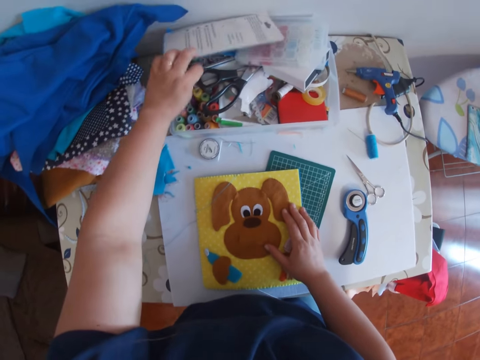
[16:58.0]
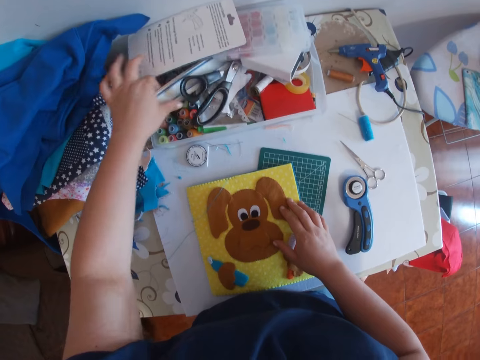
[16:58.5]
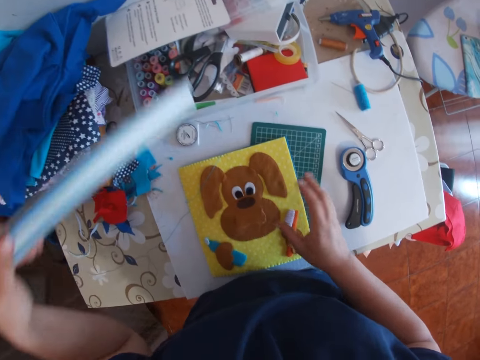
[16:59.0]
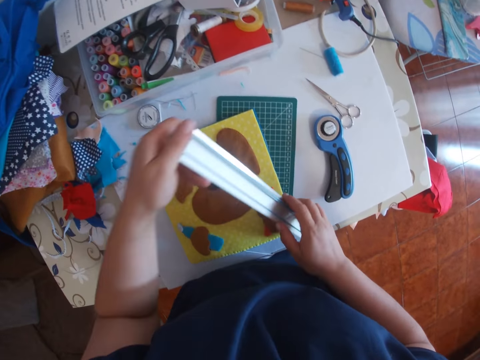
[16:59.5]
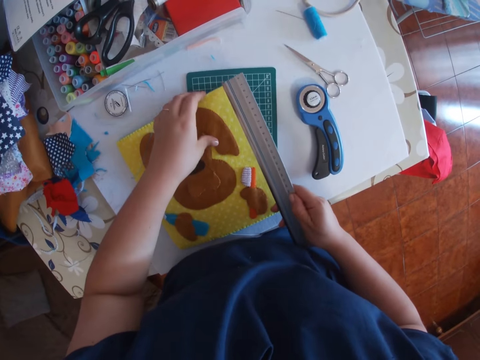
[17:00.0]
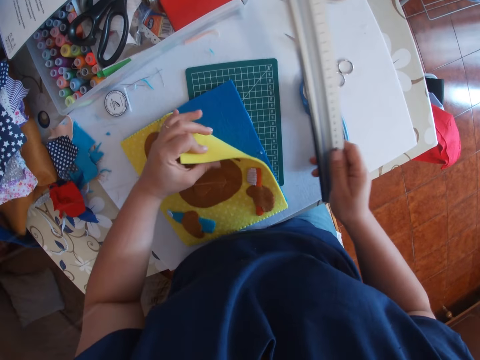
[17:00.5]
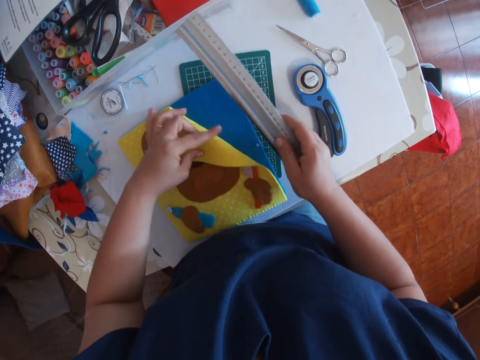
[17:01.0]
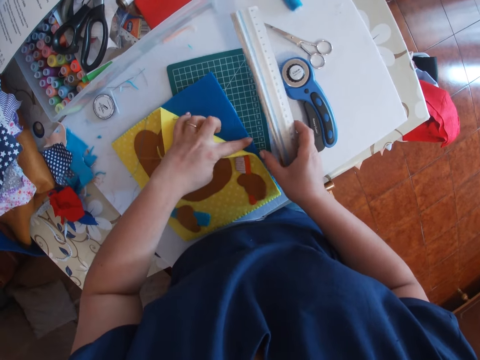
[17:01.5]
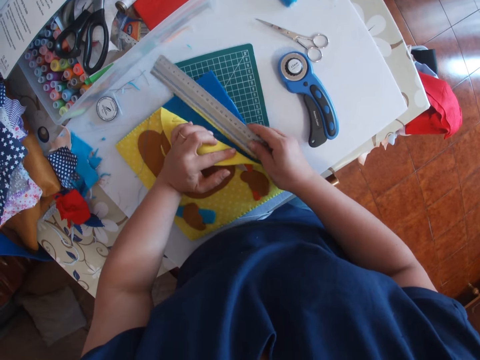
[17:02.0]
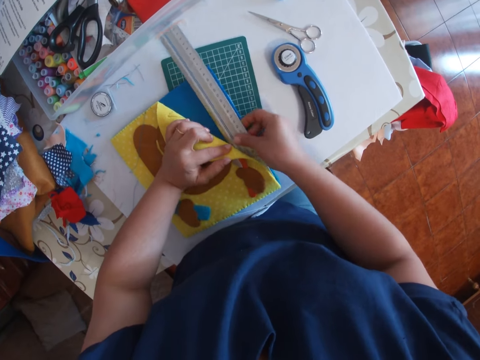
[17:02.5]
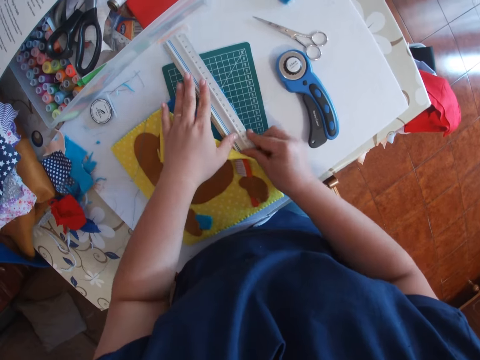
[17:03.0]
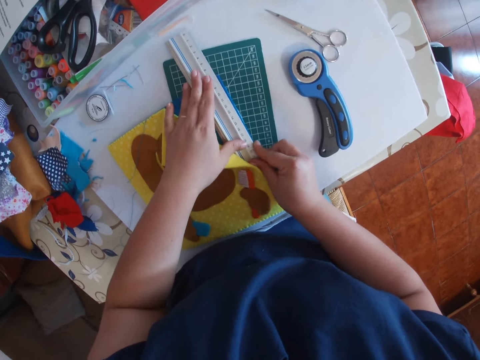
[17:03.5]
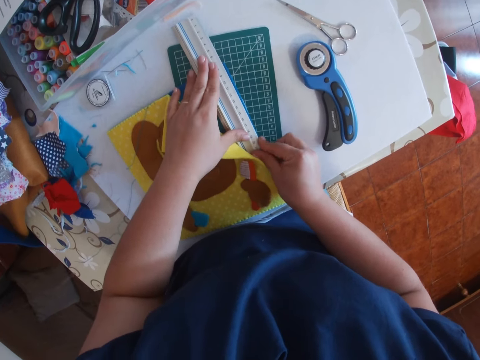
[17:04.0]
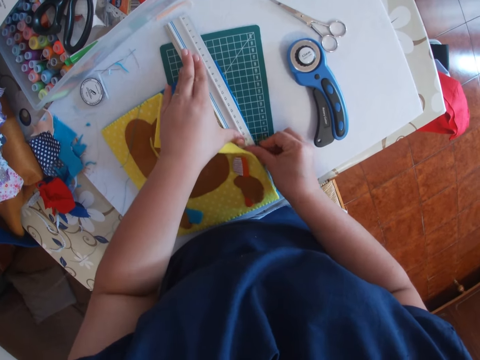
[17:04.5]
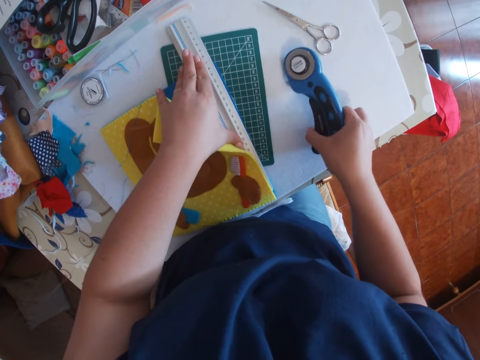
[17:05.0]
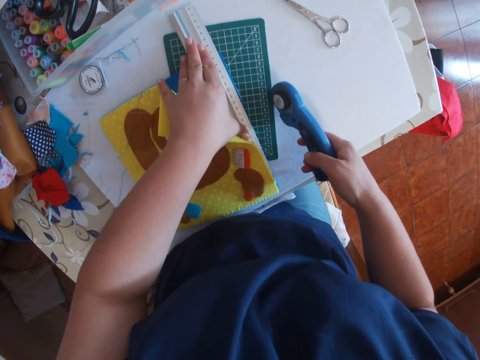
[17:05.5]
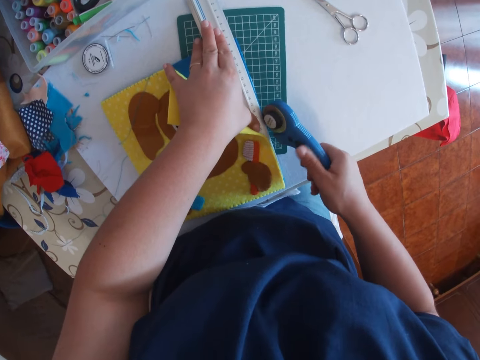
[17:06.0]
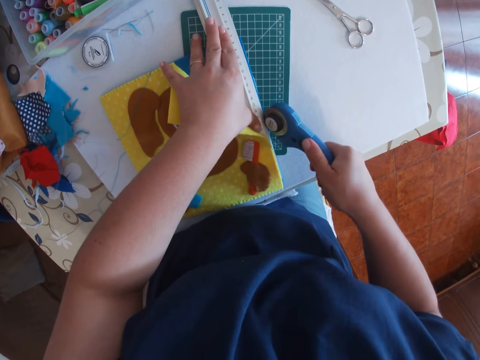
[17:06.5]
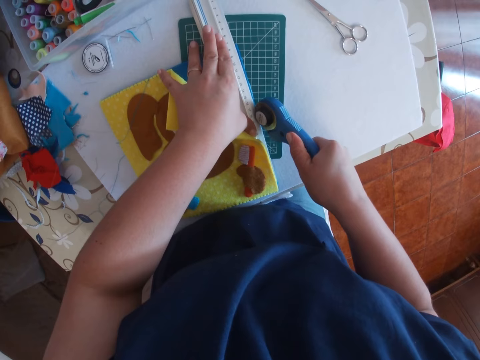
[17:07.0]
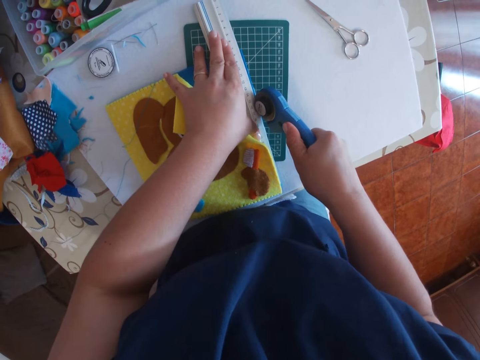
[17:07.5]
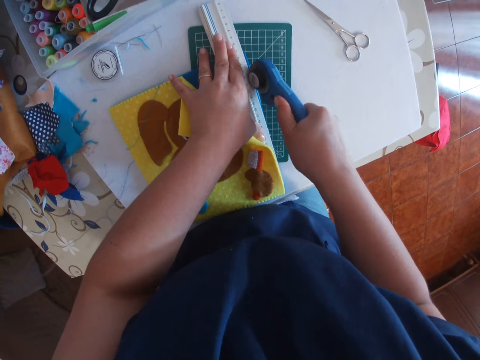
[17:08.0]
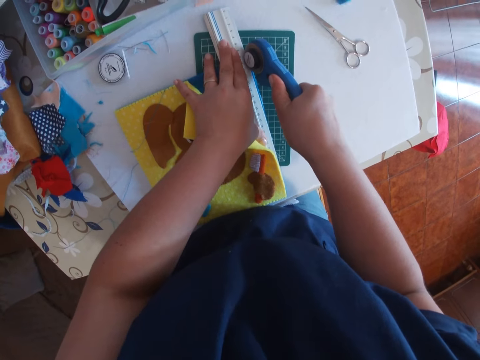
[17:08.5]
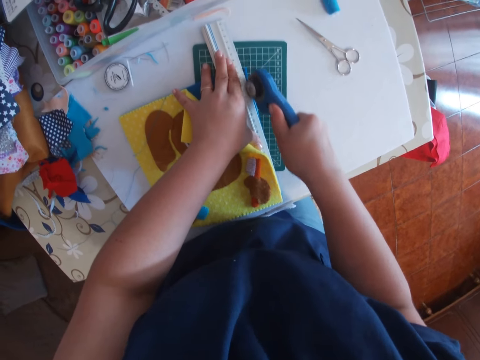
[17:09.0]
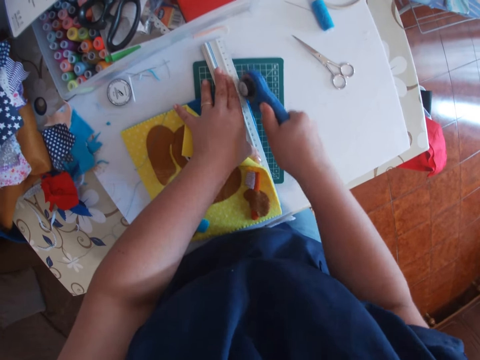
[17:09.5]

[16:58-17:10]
The camera wearer lifts the packet of the cutting tool or rotary cutter in the box on the table. She drops the packet. She picks up a ruler from the box on the table with her left hand. She moves the ruler to her right hand. She flips something. She opens the baby book with her left hand. She places the ruler on the baby book. She picks up the cutting tool from the table with her right hand. She cuts off the excess fabric on the baby book with the rotary cutter.

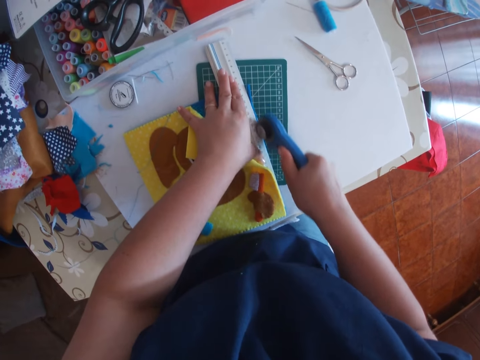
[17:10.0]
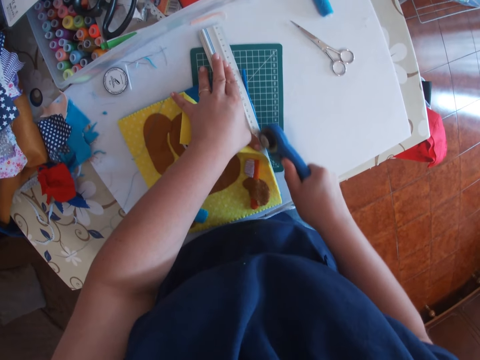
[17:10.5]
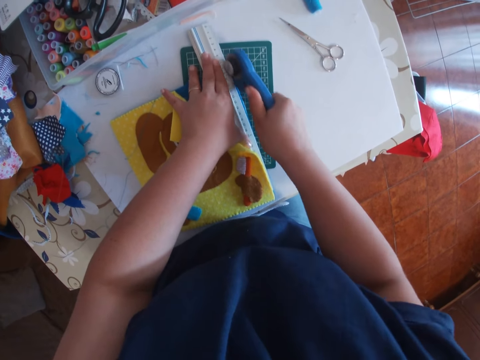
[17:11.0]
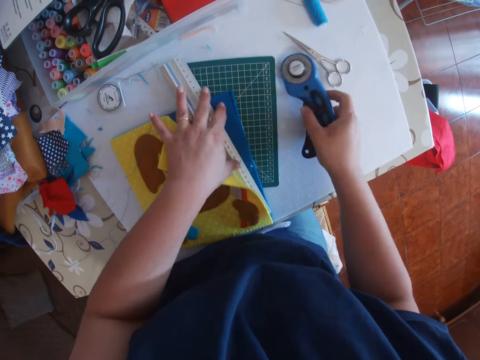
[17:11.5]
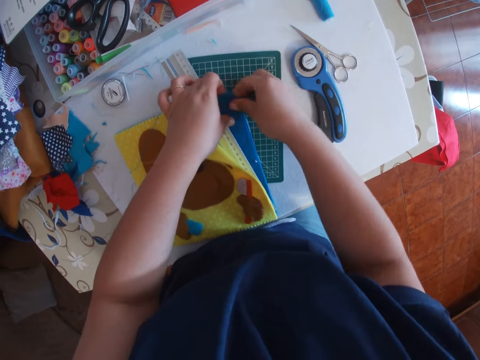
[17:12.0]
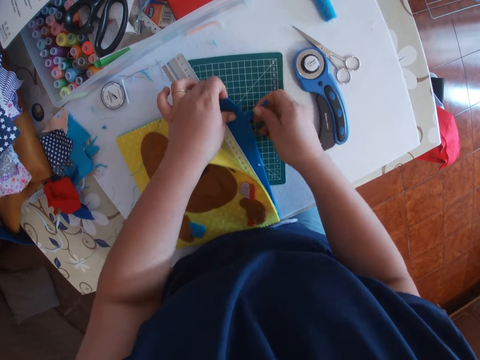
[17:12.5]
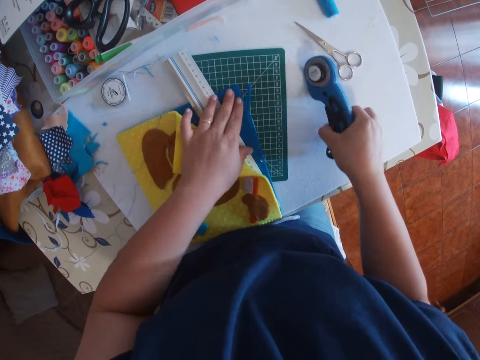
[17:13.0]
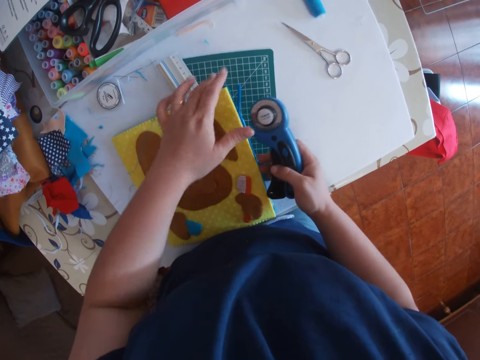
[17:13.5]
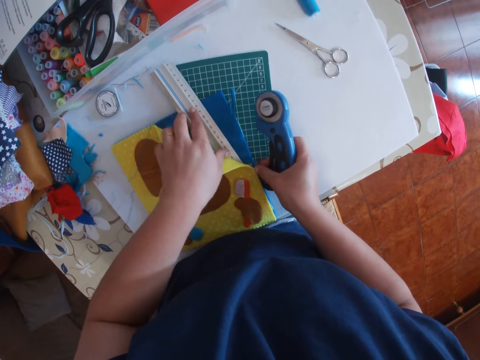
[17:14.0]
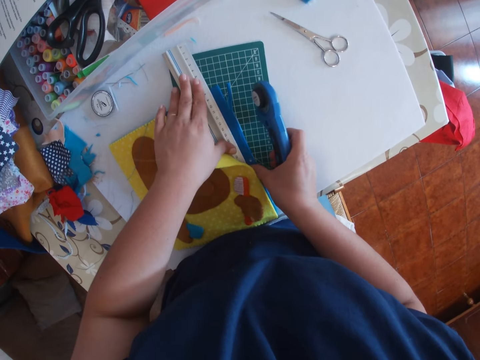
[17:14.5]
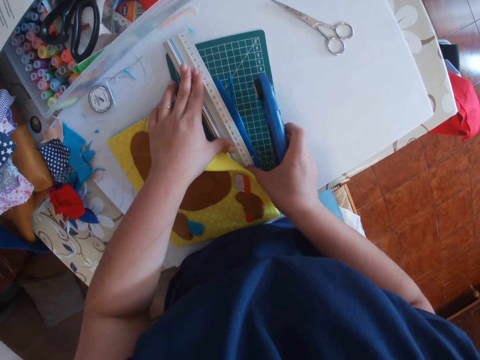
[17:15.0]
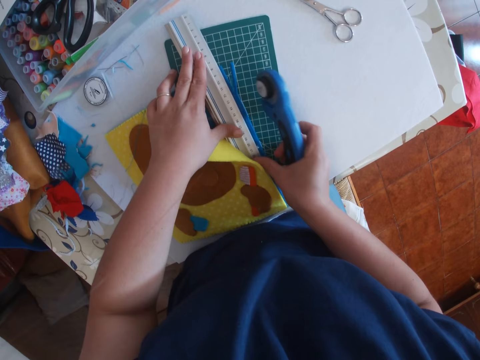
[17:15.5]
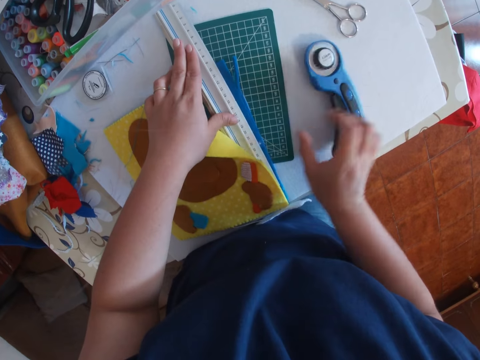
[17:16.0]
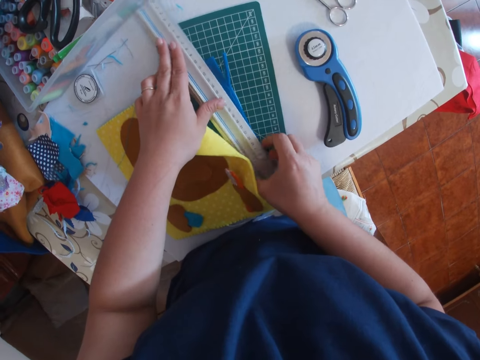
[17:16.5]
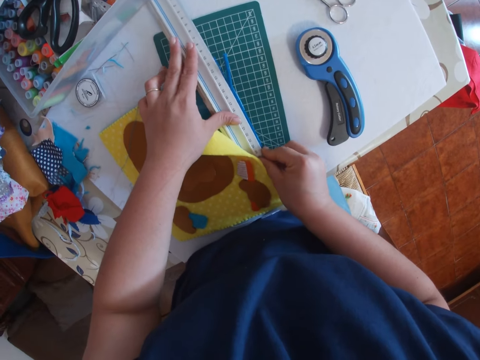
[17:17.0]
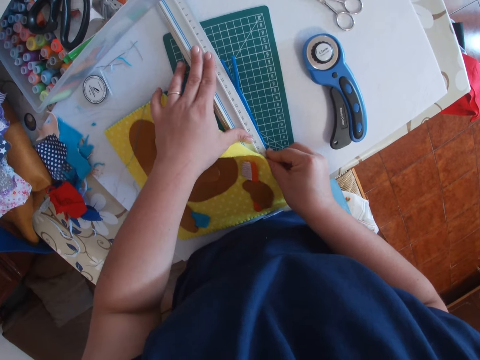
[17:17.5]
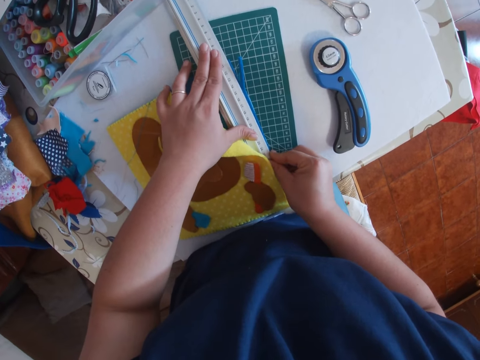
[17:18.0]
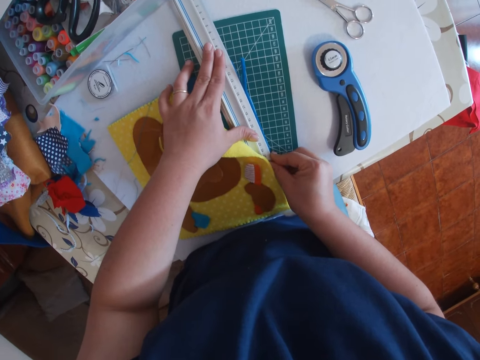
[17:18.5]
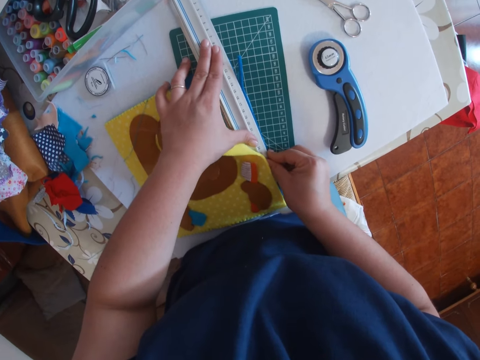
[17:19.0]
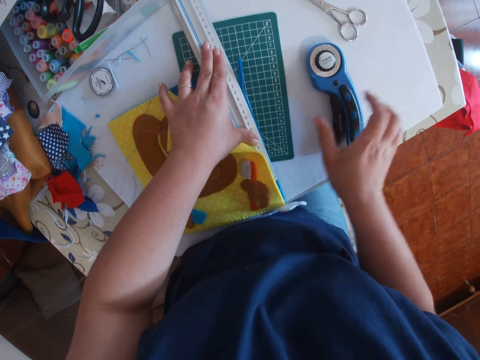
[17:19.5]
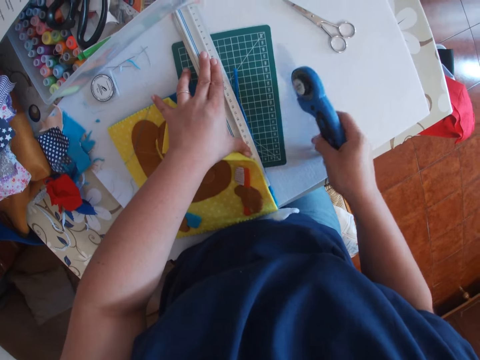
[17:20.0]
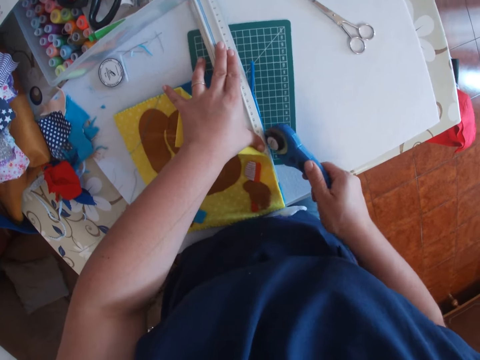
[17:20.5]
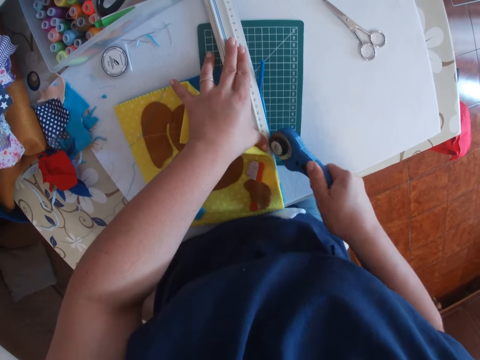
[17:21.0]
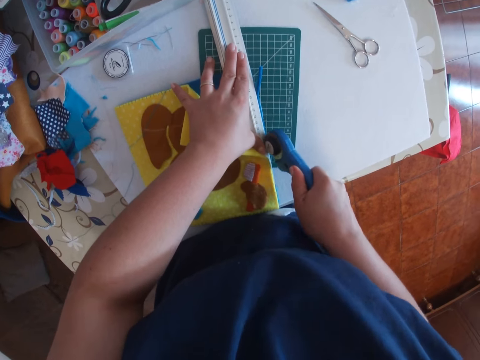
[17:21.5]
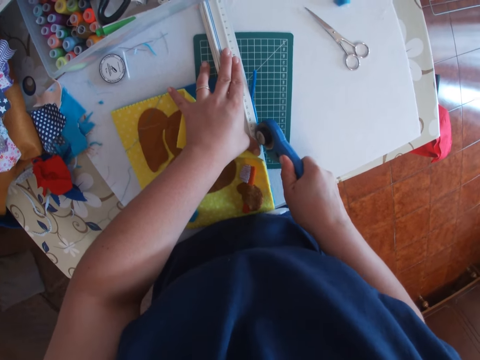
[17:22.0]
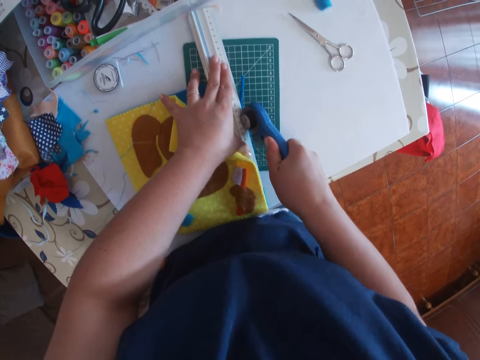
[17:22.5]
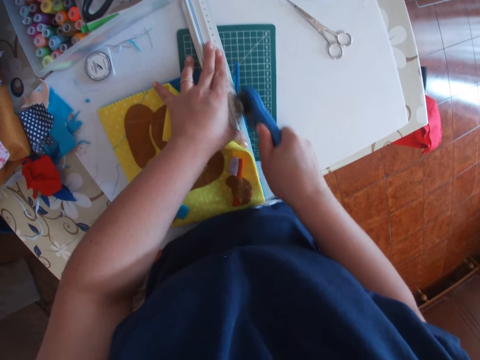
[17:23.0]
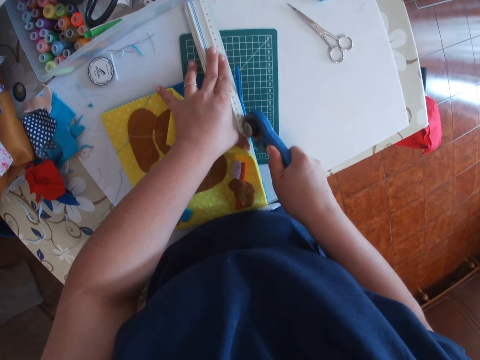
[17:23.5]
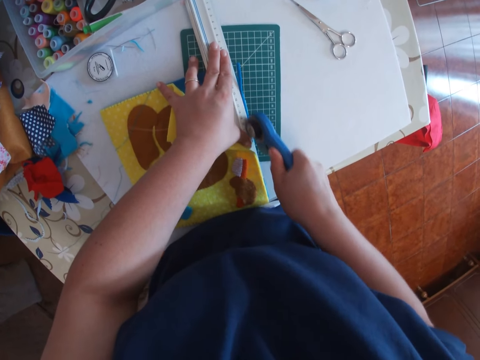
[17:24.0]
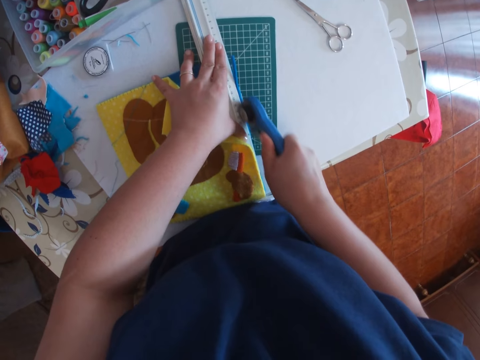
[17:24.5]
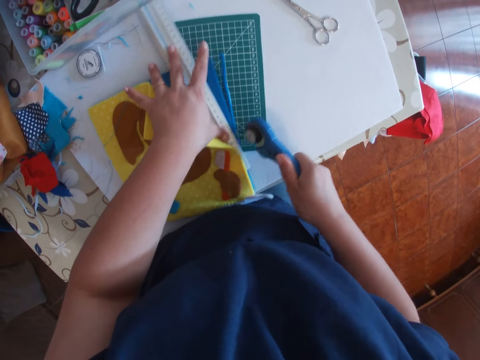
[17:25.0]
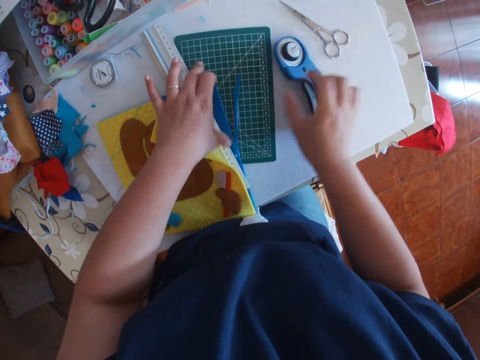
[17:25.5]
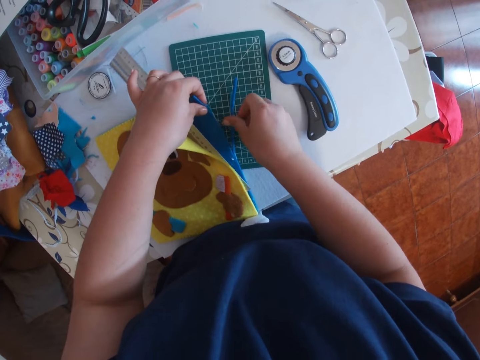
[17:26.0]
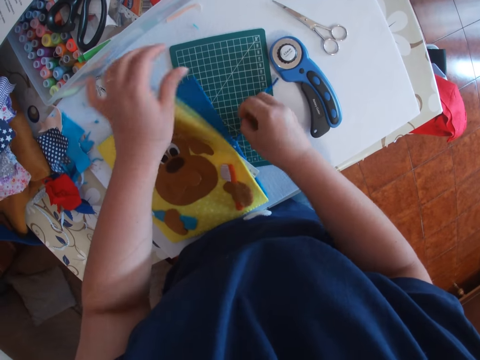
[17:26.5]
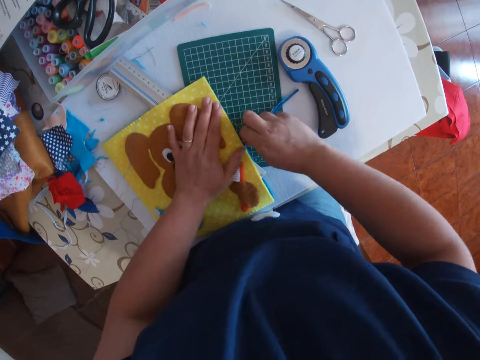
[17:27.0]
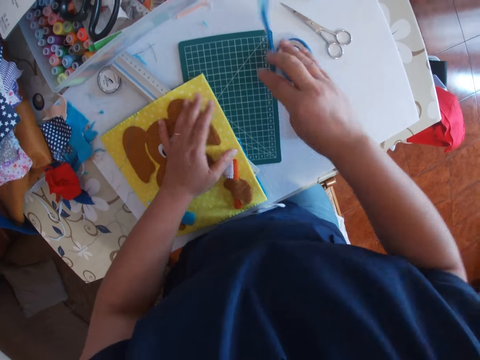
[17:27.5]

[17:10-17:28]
The camera wearer rests the rotary cutter on the table. They pull on the cut out fabric on the baby book. They grasp the rotary cutter from the table. They hold the ruler and adjust the ruler on the baby book. They put down the rotary cutter on the table. They adjust the ruler on the baby book again. They grip the rotary cutter. They cut the excess fabric on the baby book. They drop the rotary cutter on the table. They remove the cut out fabric from the baby book. They throw the cut piece on the table.
